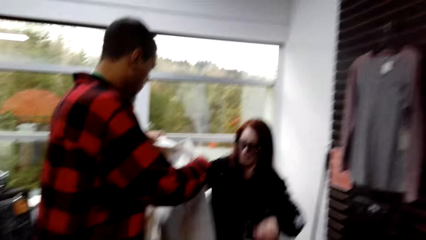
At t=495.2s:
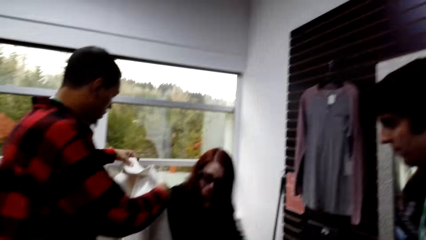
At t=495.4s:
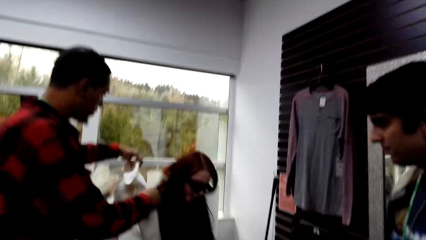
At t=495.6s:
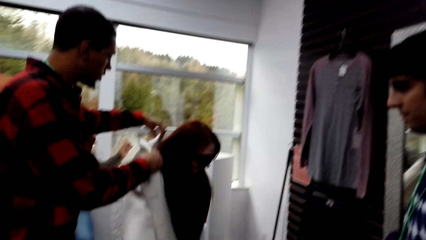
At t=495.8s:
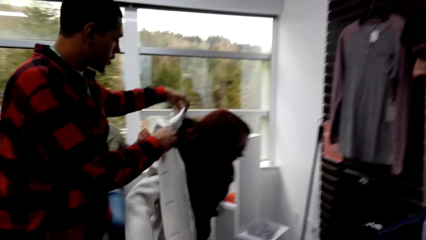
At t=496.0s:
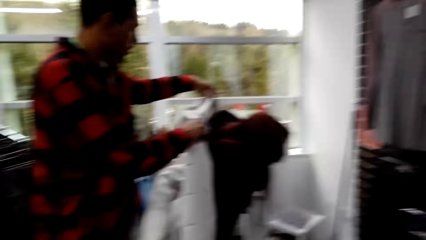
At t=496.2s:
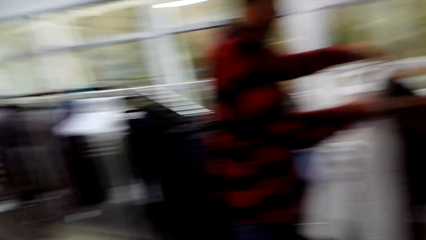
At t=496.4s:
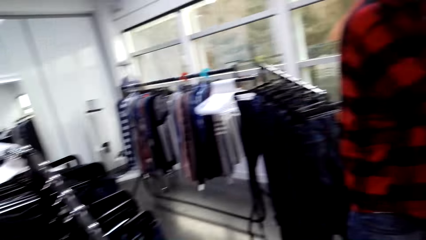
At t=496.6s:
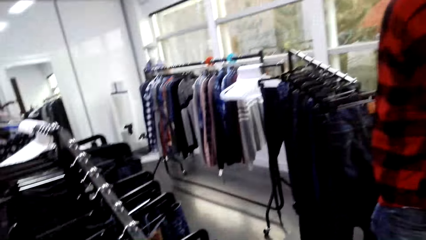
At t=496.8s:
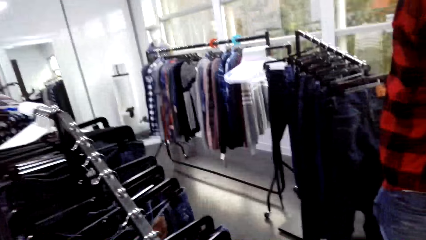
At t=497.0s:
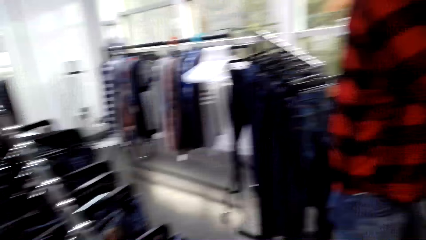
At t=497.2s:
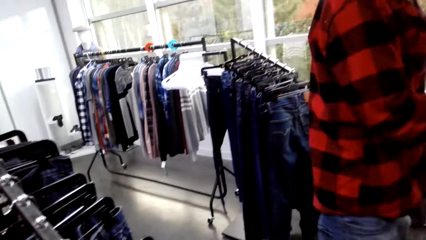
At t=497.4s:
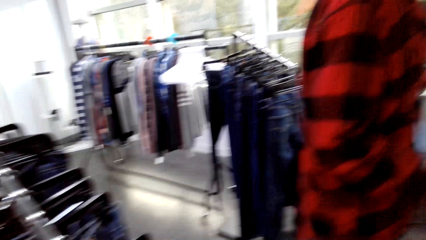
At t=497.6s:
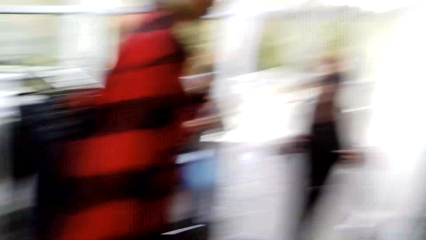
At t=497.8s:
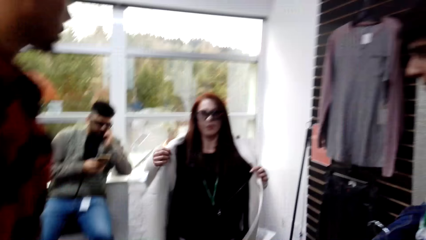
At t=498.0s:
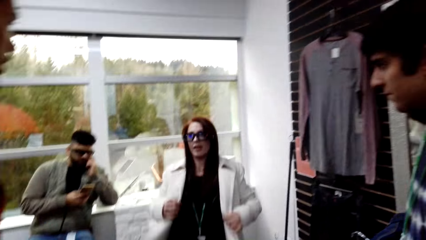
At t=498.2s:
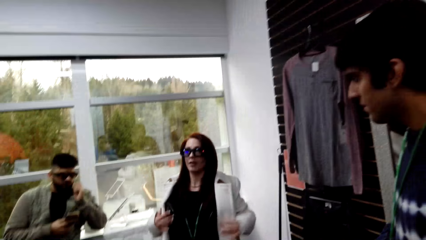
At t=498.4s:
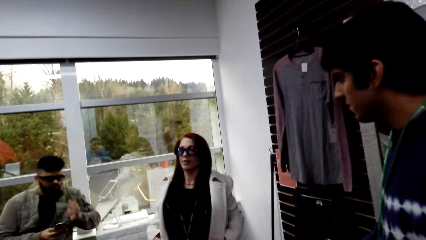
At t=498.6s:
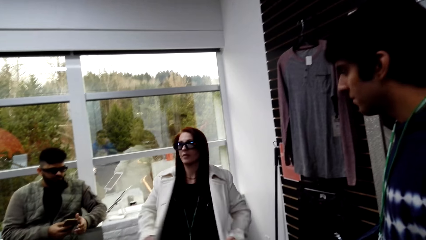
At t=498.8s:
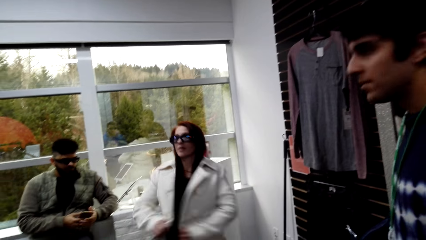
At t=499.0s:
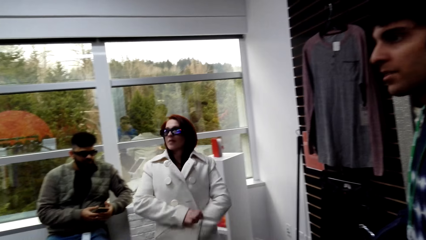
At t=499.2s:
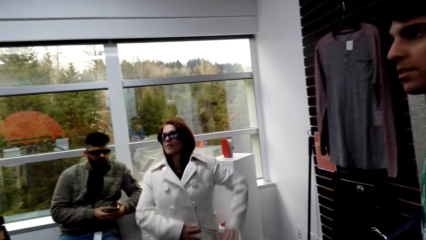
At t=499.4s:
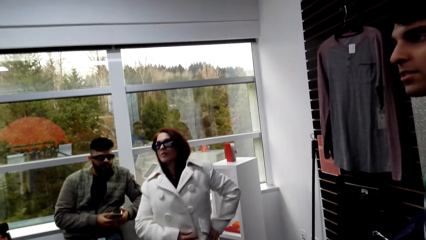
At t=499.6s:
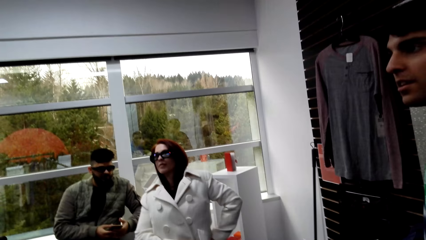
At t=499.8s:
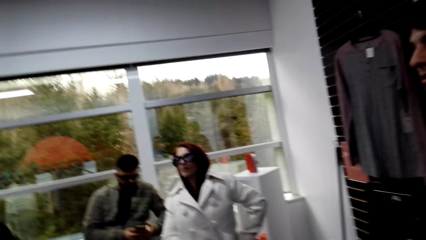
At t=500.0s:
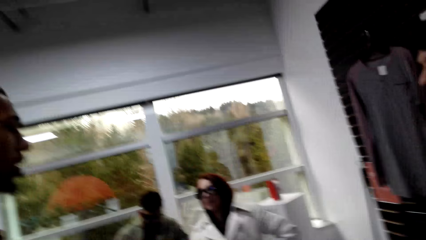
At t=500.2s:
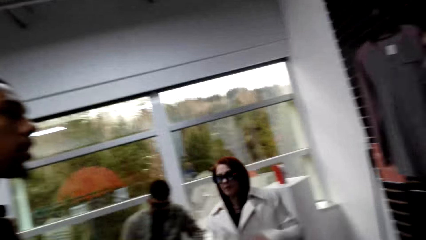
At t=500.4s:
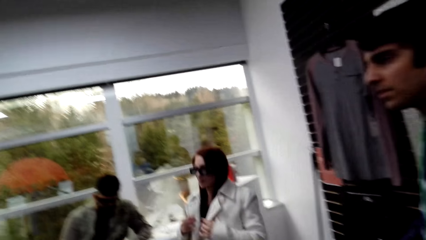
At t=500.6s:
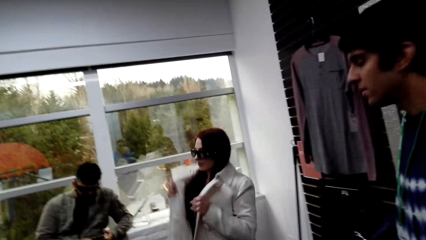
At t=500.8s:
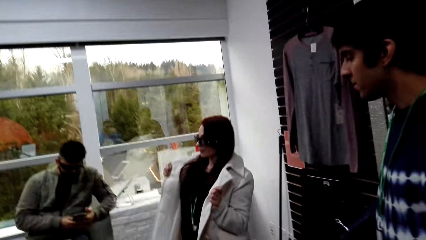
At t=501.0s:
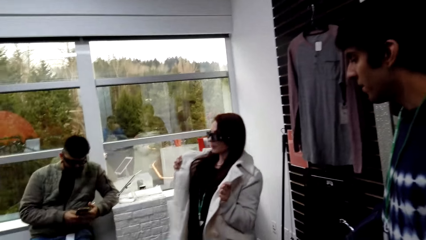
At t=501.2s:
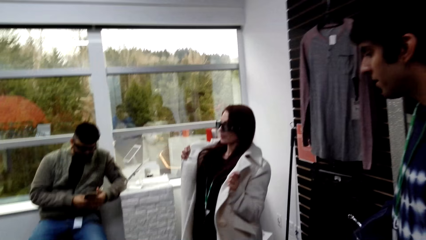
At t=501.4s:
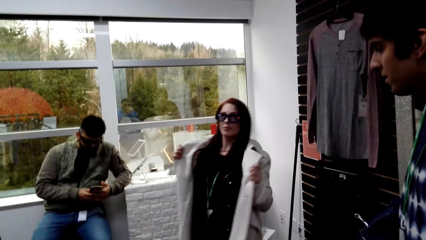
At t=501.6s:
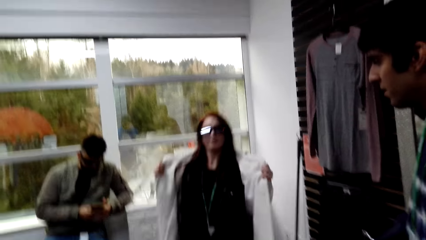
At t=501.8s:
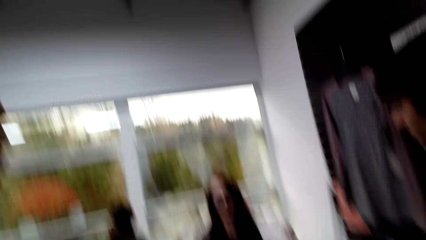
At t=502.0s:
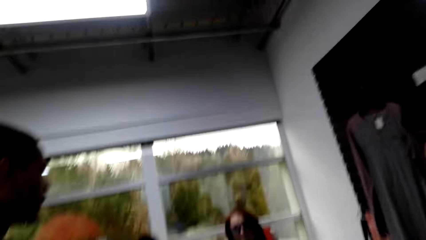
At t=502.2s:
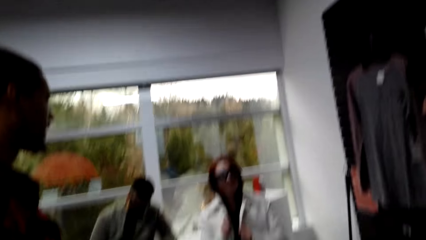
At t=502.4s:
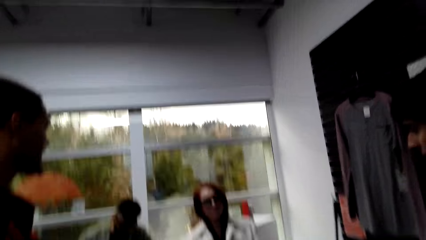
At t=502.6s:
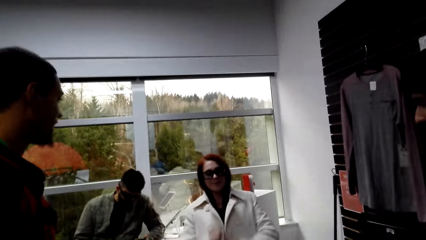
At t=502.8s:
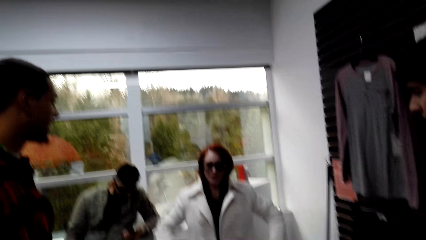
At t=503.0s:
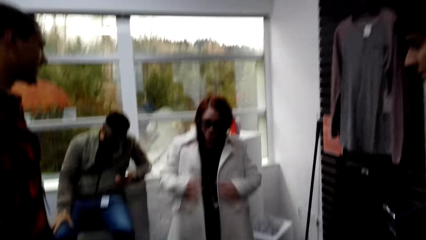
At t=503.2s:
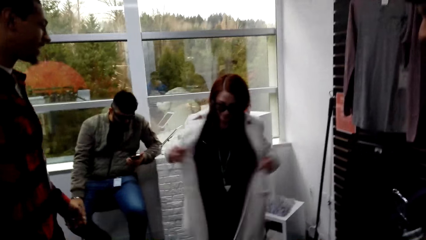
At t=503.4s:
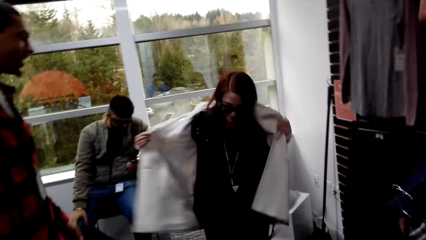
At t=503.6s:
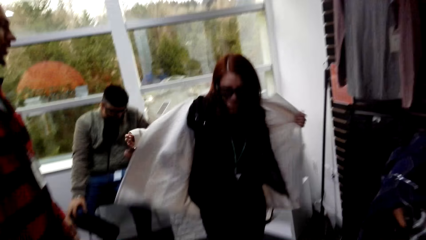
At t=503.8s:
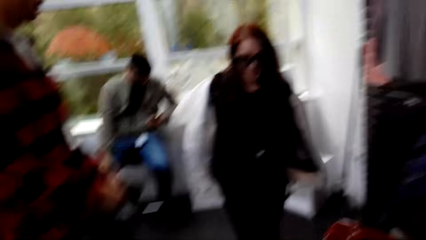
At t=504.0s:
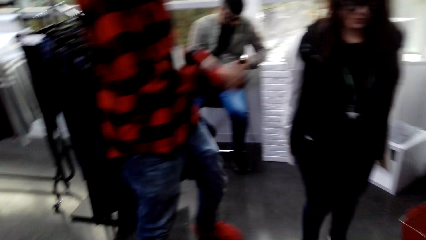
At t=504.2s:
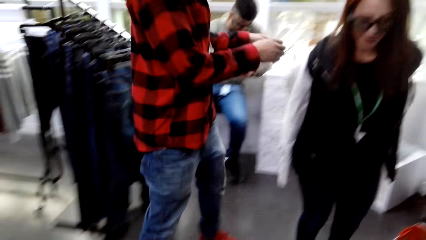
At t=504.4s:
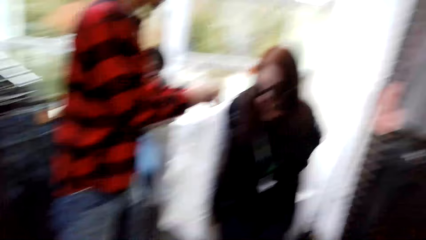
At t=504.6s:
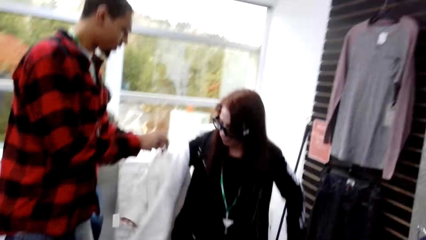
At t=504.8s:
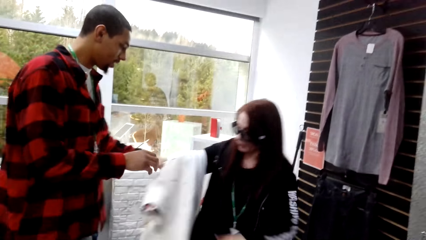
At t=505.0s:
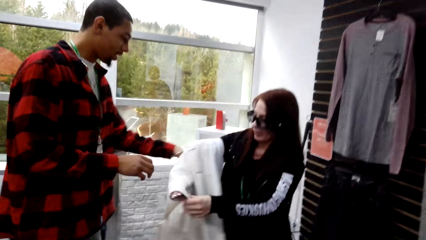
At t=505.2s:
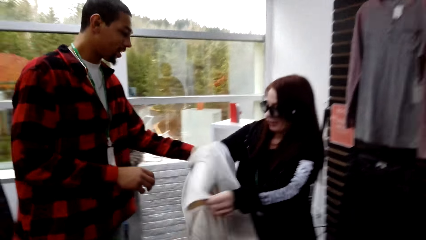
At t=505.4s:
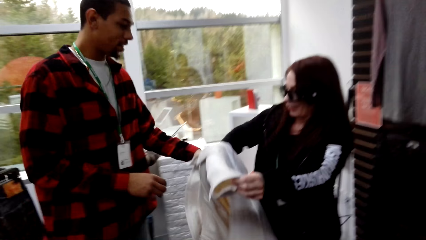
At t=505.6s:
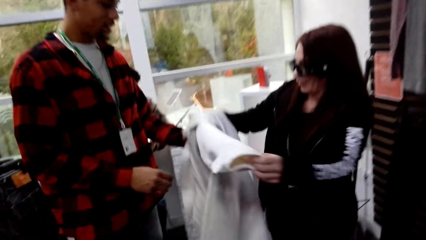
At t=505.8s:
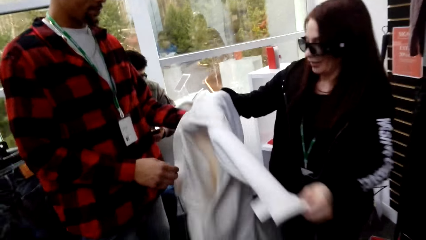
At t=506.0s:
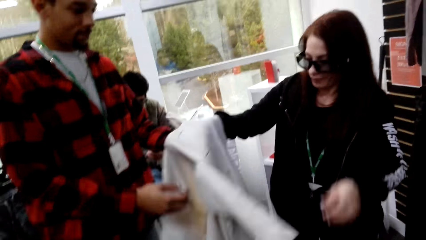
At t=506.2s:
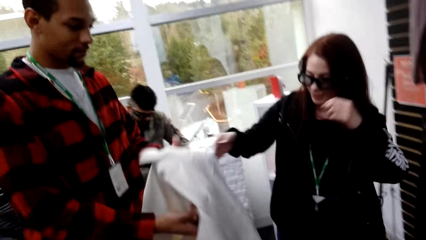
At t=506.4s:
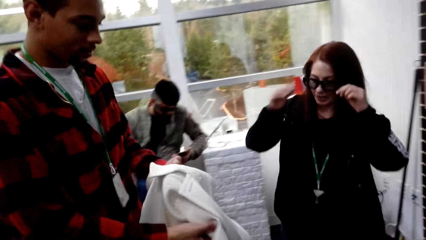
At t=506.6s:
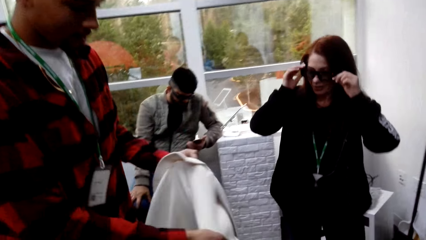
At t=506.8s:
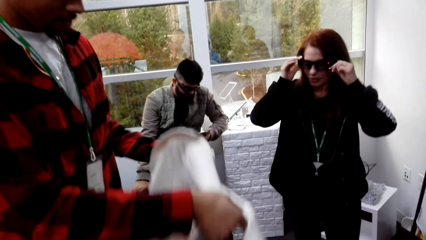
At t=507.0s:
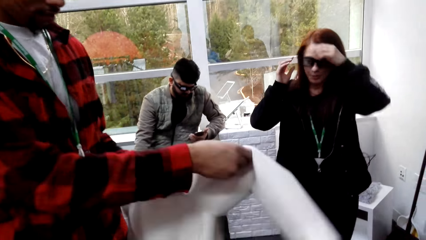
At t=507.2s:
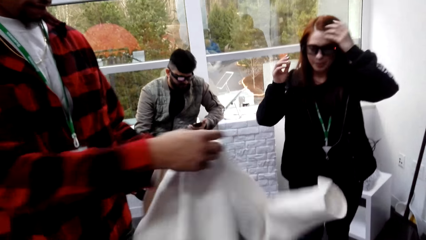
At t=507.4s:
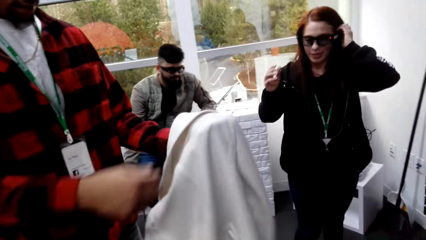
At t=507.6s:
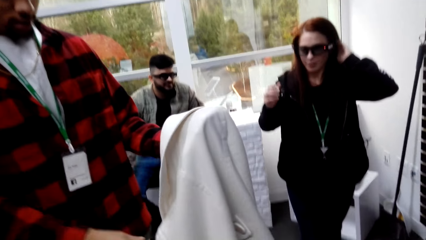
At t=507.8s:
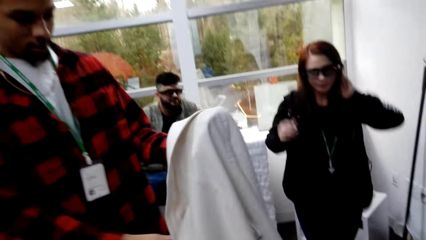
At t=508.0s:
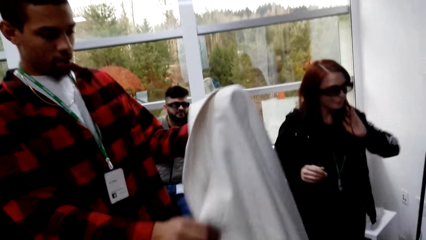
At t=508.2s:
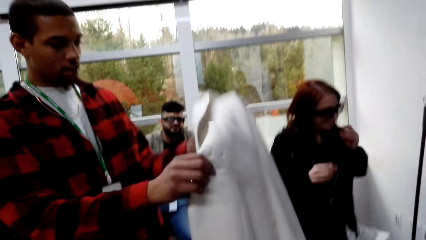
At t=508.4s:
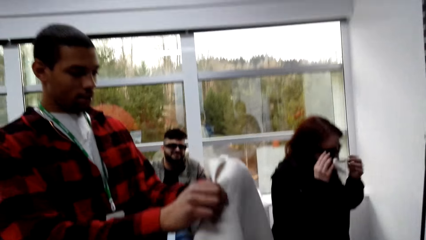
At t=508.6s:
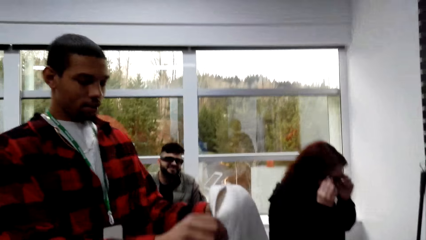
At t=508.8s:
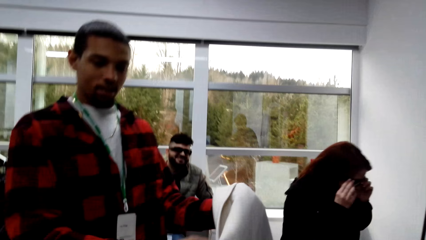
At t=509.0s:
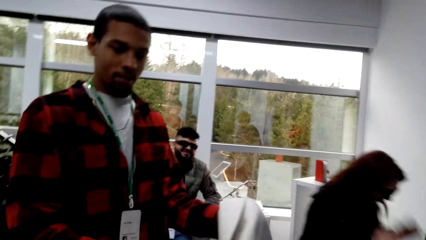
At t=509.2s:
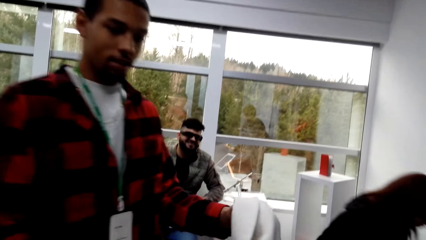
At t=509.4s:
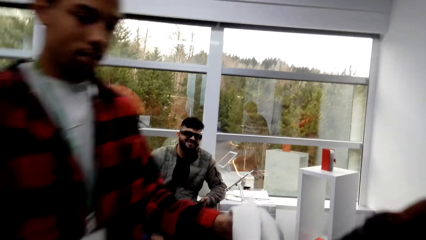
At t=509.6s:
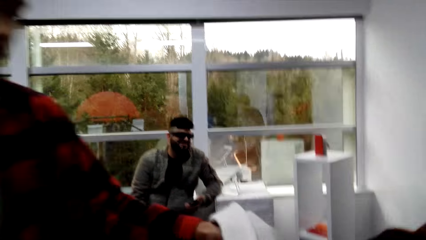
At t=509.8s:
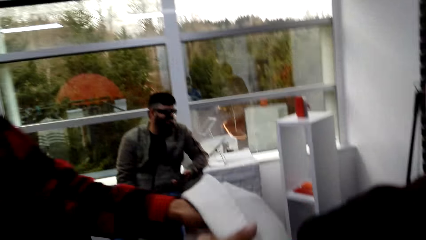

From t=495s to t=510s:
A man gives a cloth to a woman. The man puts on the cloth to the woman. The woman fits on the cloth. The camera wearer looks around the show room. They stare at the woman. The woman removes the cloth. The man picks the cloth from the woman. The woman hands over the cloth to the man. The man stares at the cloth.
